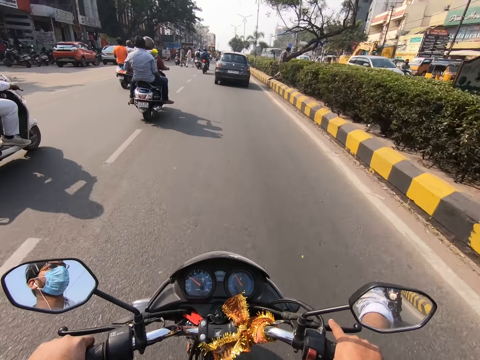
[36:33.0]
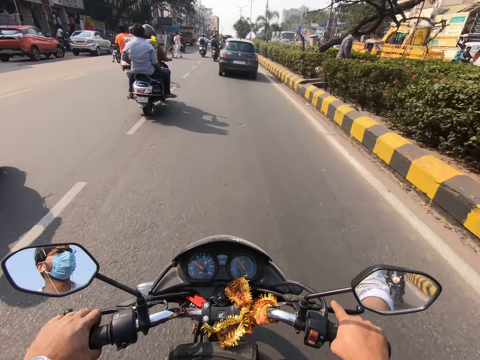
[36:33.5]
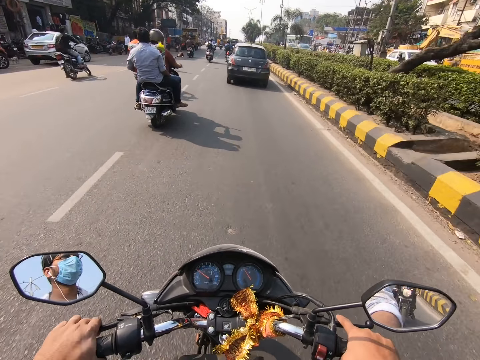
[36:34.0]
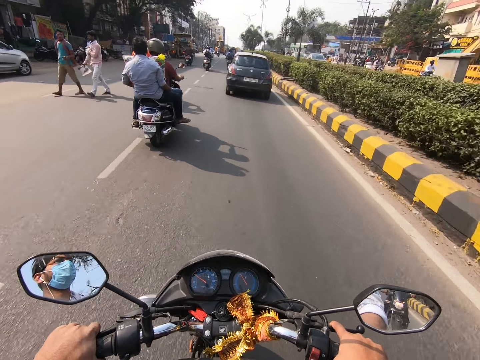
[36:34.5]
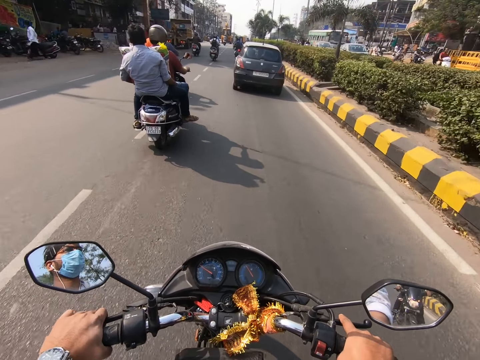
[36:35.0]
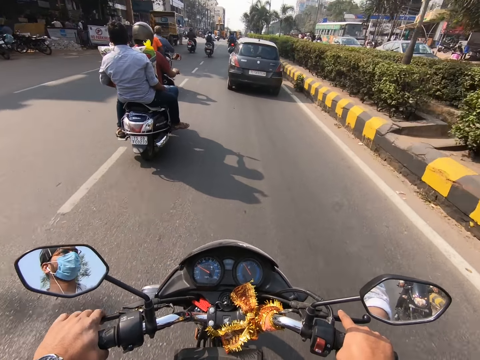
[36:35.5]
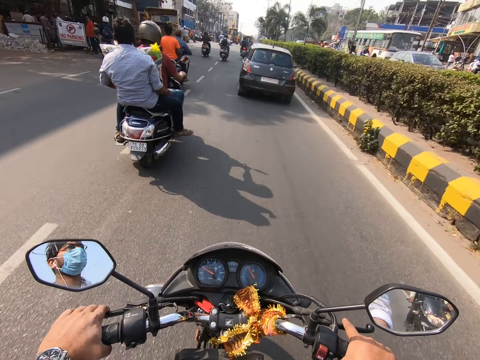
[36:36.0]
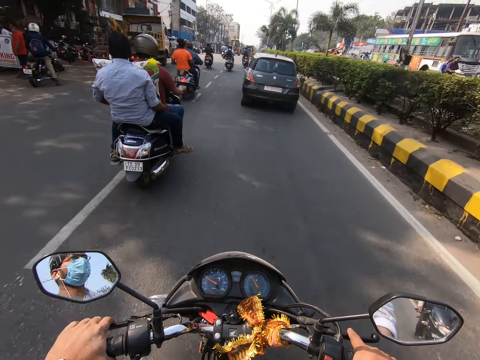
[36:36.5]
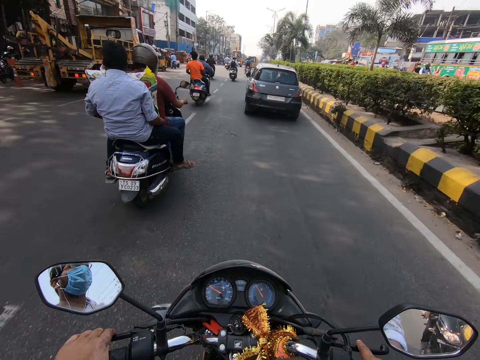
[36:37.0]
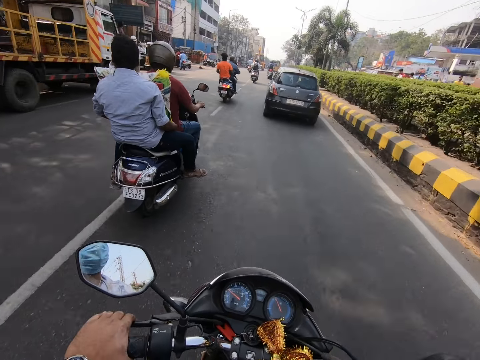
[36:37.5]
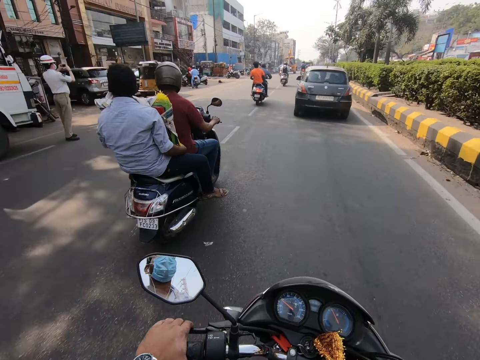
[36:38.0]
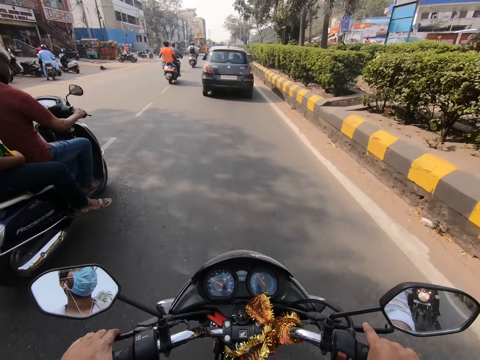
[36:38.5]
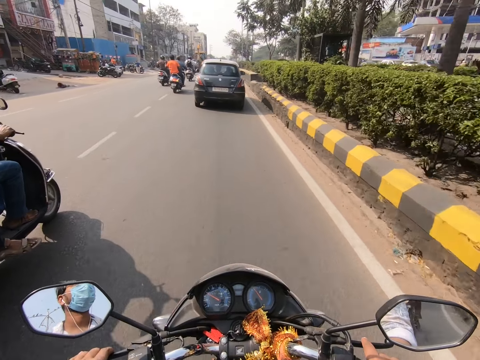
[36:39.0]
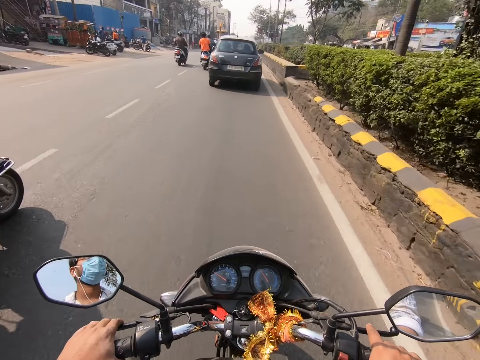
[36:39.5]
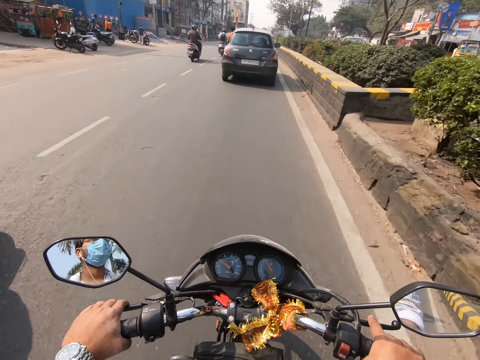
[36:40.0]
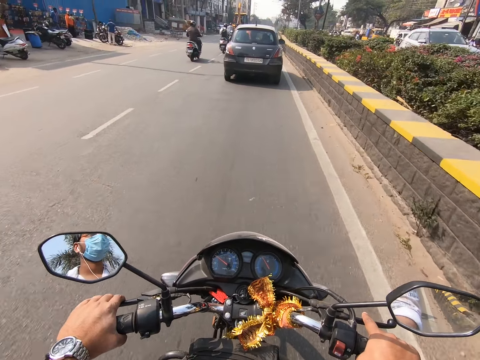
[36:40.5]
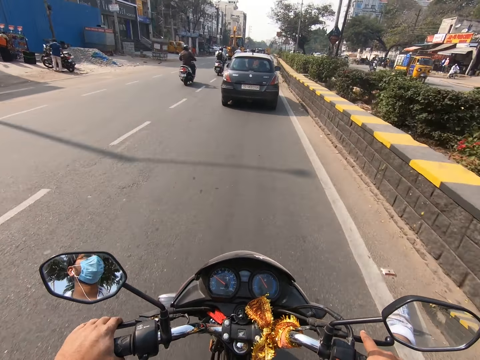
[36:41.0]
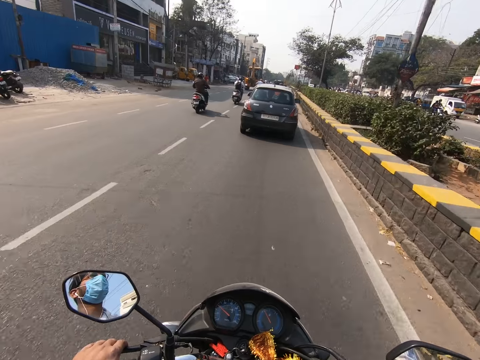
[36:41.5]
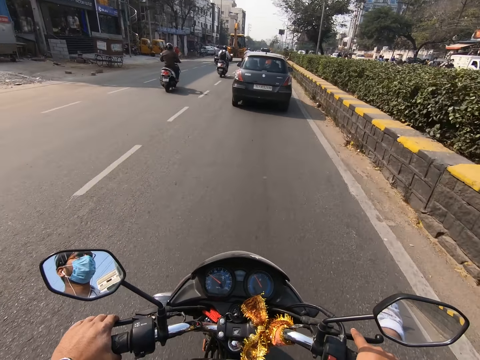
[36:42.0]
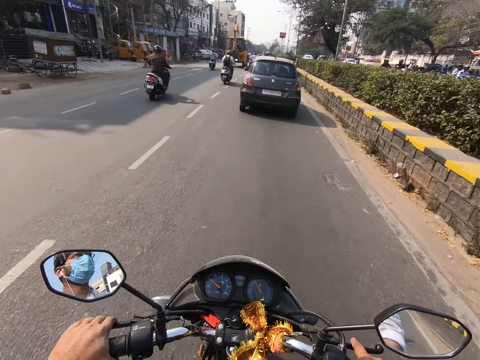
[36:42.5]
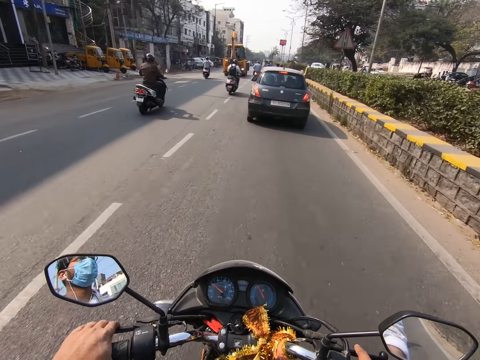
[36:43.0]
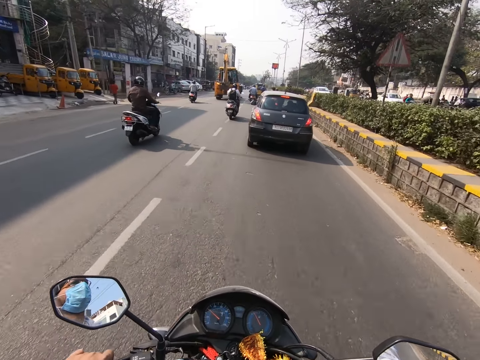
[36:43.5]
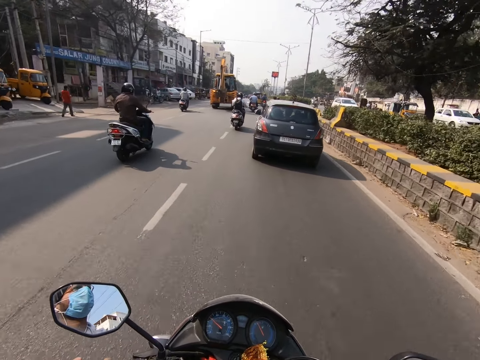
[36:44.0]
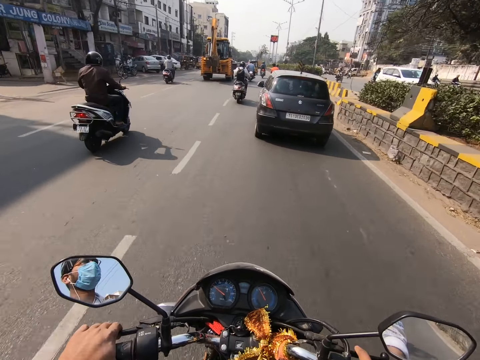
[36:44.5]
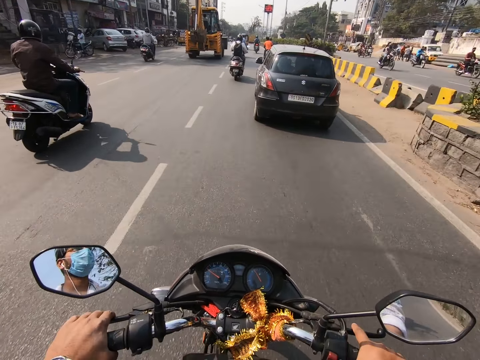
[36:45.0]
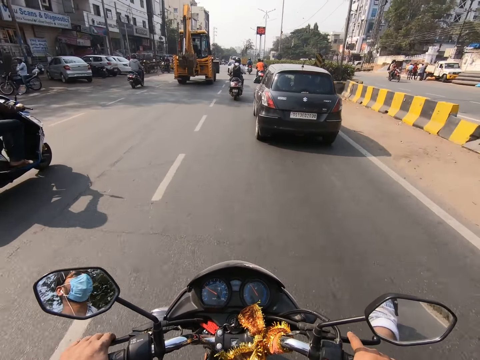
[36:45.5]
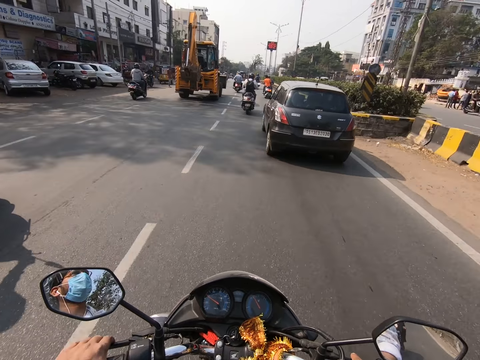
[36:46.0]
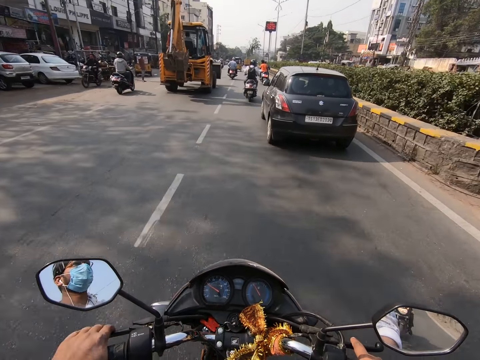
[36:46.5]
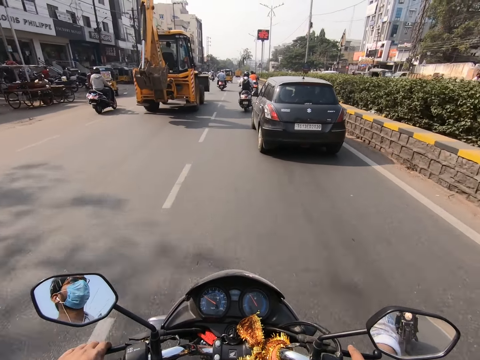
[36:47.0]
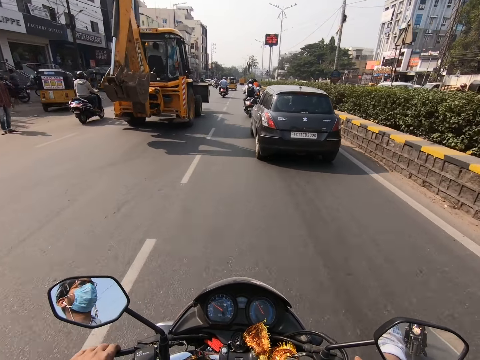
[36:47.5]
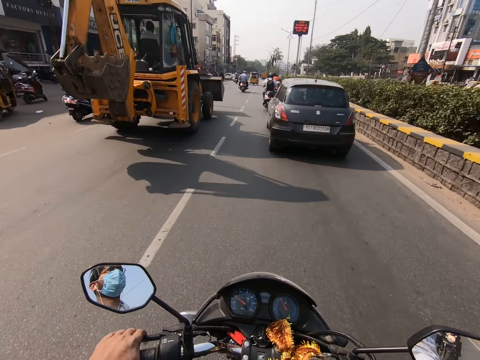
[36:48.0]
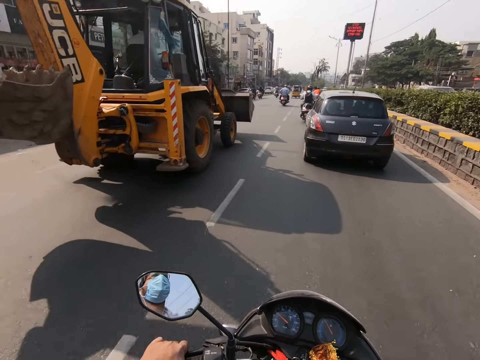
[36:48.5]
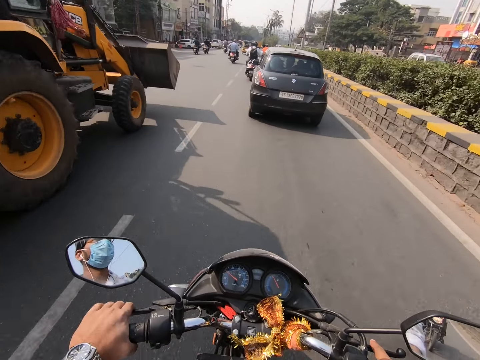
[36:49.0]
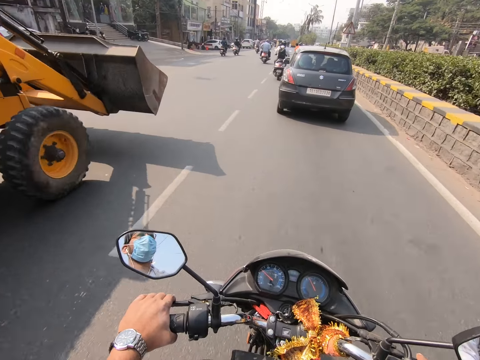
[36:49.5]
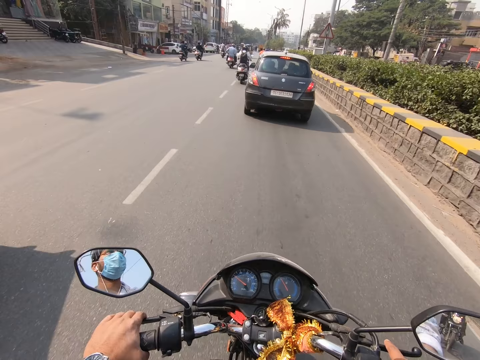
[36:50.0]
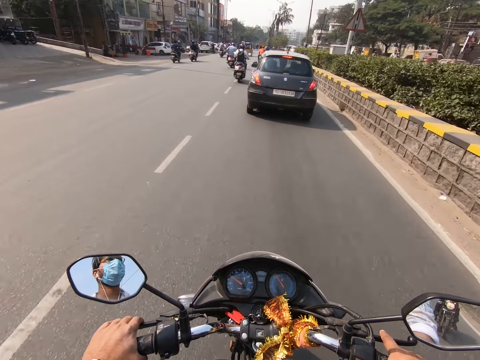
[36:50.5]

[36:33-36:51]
The camera wearer rides past a motorcycle. He pulls the clutch lever of the motorcycle with his left hand. He holds the brakes of the motorcycle. He drives the motorcycle. He rides past a motorcycle. He rides past a motorcycle again. He rides past a tractor.

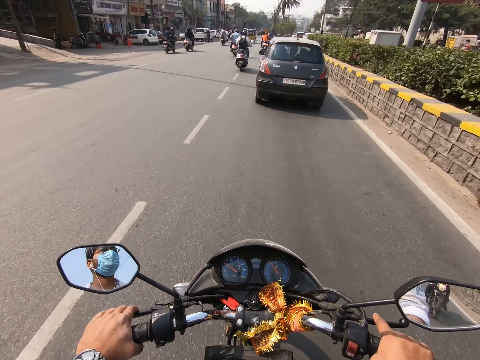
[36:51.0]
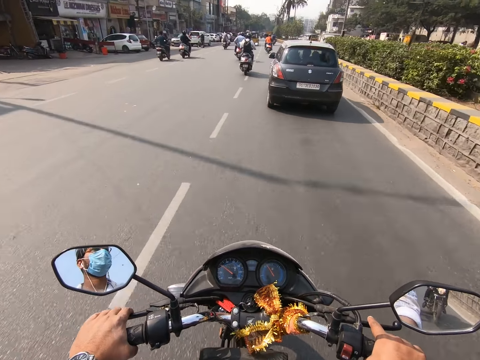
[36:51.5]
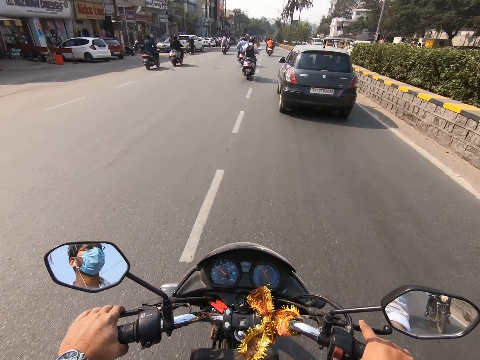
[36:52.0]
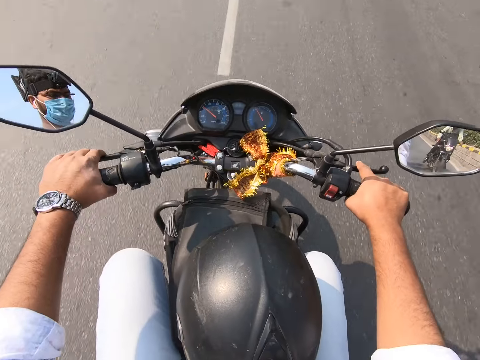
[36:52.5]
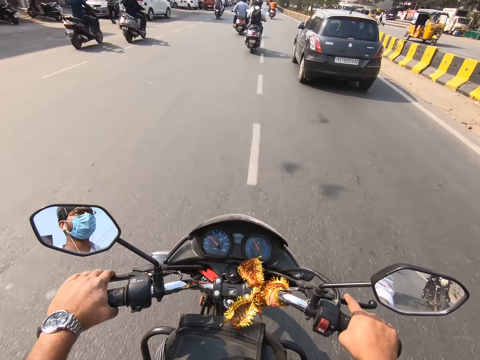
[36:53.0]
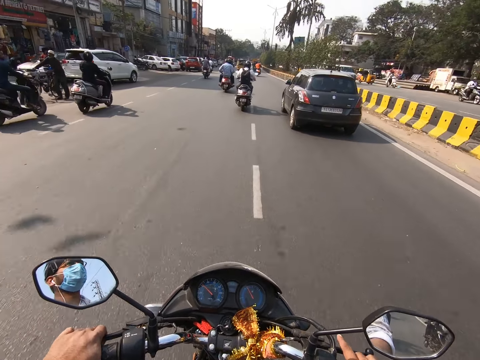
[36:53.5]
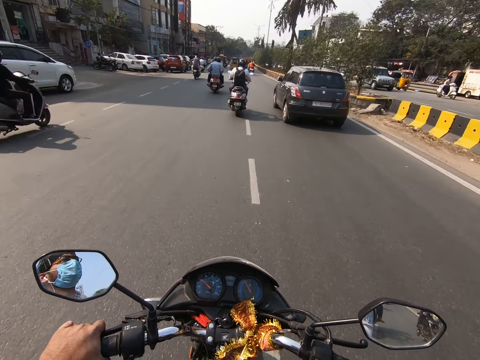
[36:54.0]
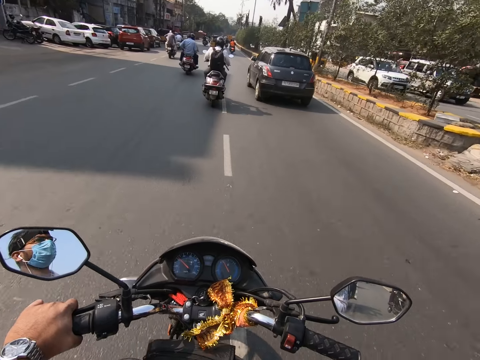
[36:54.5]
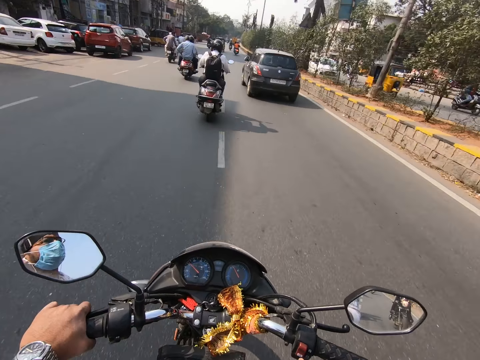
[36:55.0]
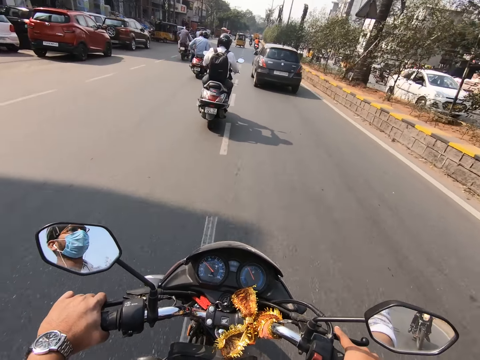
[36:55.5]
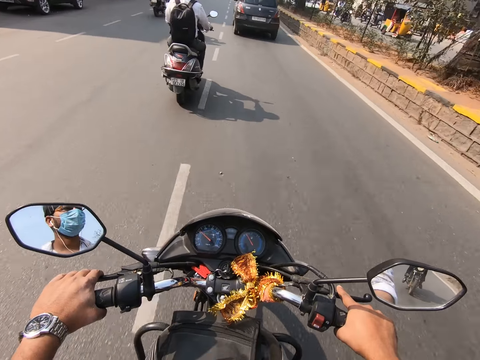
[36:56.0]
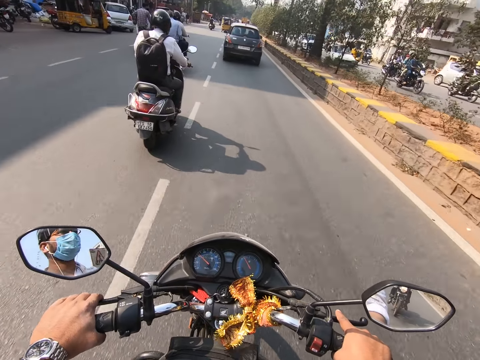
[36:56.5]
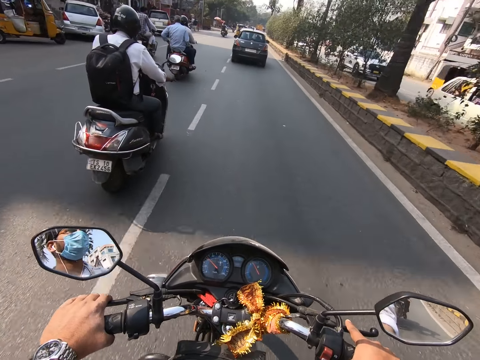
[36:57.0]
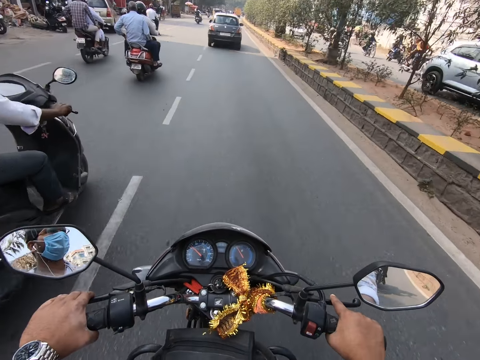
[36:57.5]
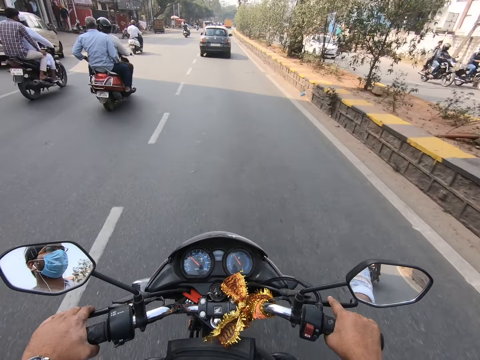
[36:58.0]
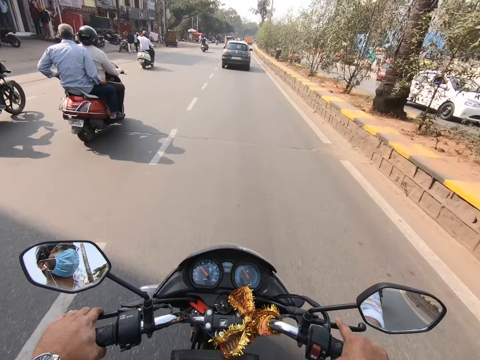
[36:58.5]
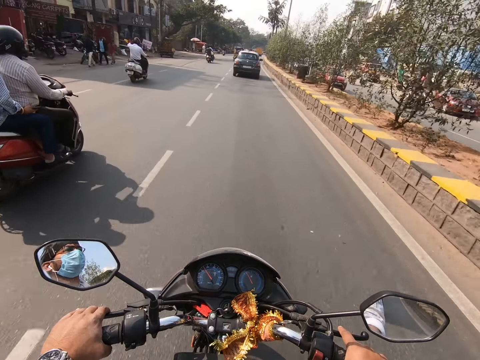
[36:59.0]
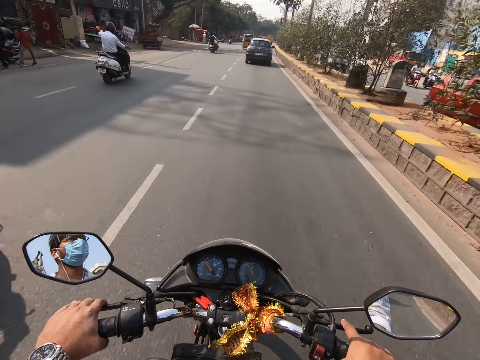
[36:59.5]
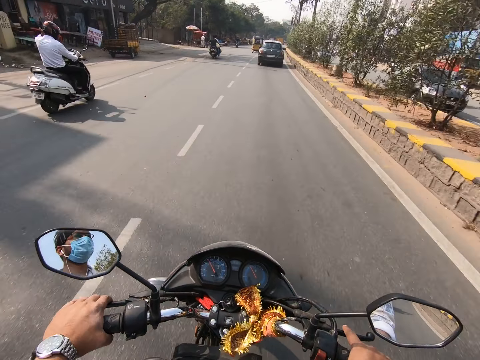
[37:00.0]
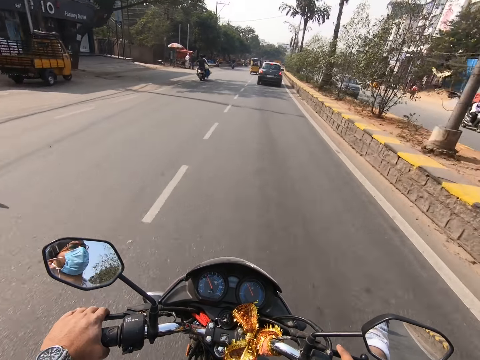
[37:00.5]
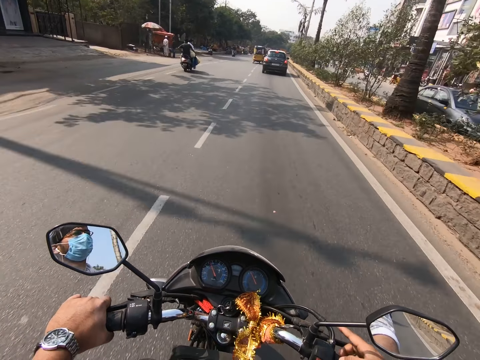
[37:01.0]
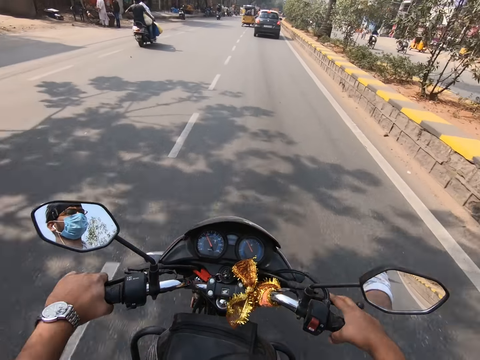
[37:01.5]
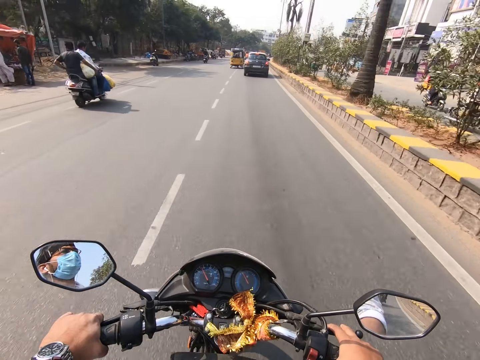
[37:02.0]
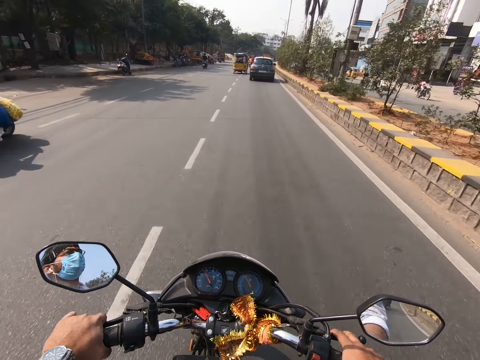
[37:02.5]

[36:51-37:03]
The camera wearer rides the motorcycle with his left hand on the handlebar. He rides the motorcycle with his hands on the handlebar. He rides past a motorcycle. He rides past a motorcycle again. He pulls the clutch lever of the motorcycle with his left hand. He holds the brakes of the motorcycle.
